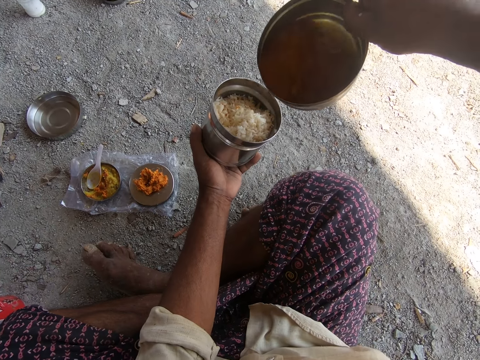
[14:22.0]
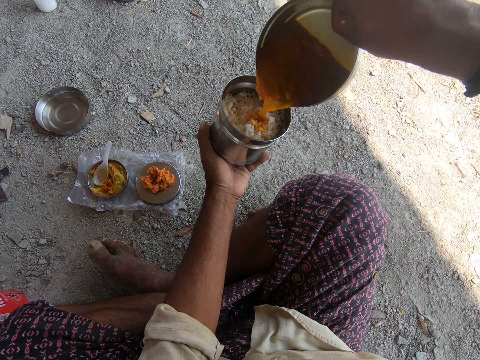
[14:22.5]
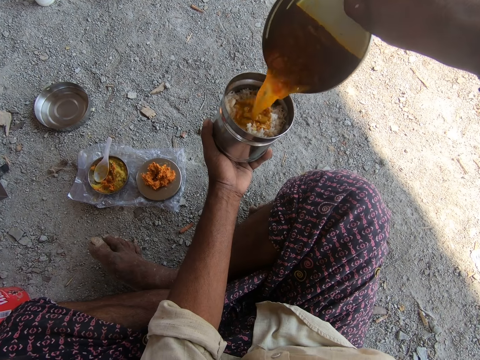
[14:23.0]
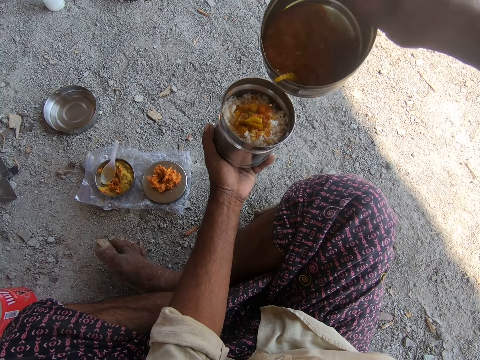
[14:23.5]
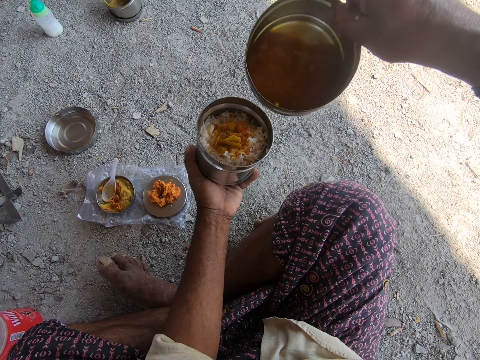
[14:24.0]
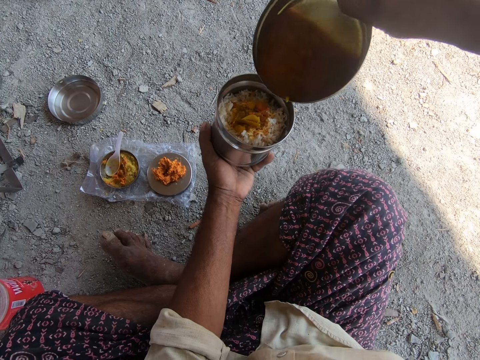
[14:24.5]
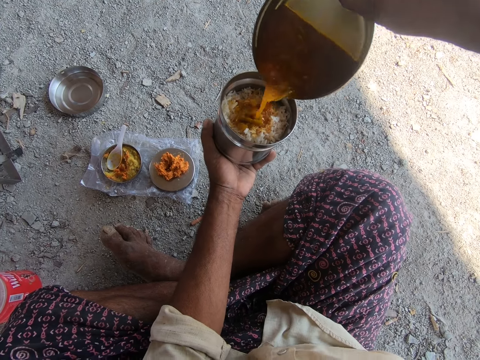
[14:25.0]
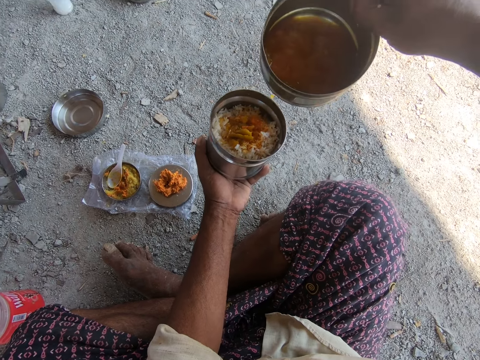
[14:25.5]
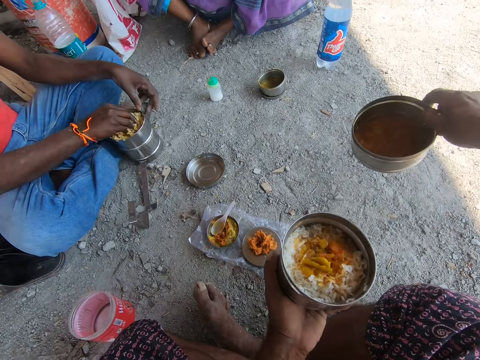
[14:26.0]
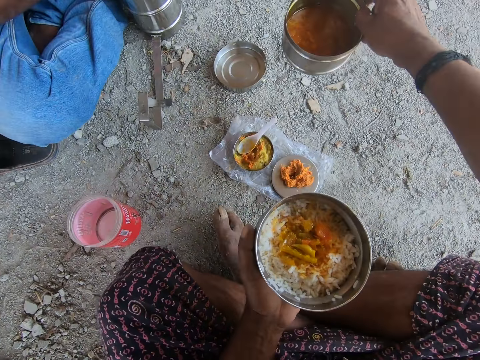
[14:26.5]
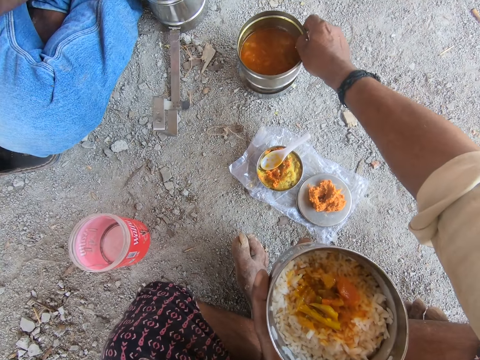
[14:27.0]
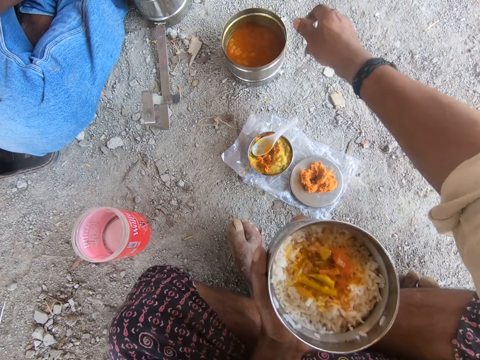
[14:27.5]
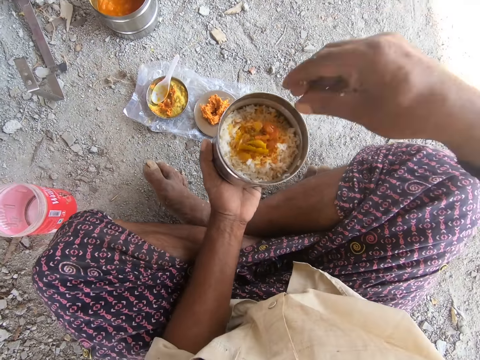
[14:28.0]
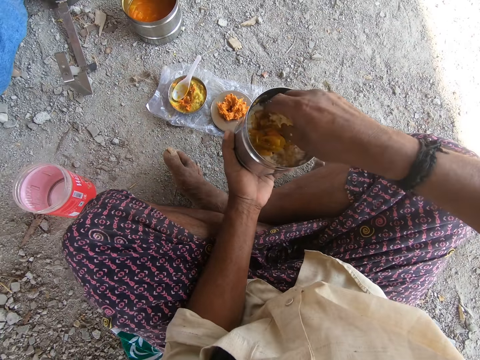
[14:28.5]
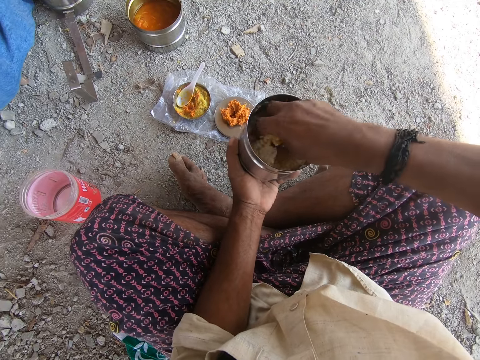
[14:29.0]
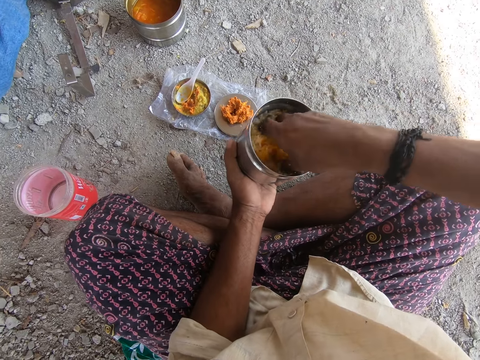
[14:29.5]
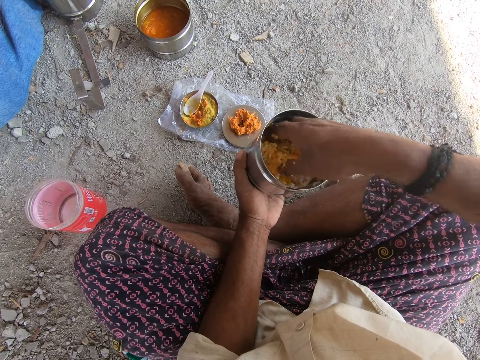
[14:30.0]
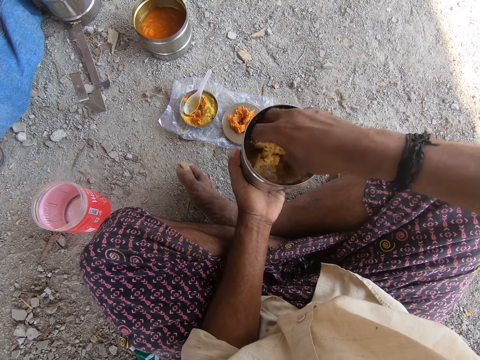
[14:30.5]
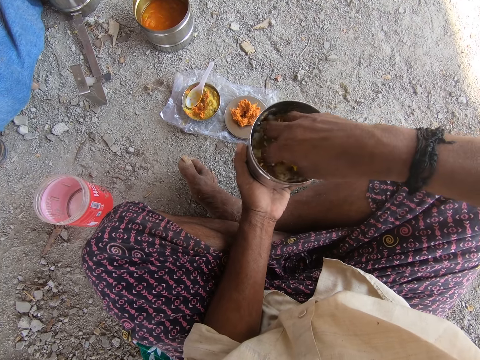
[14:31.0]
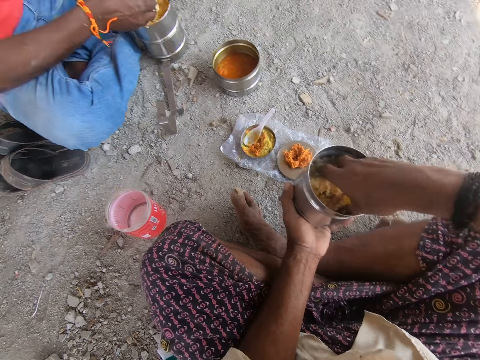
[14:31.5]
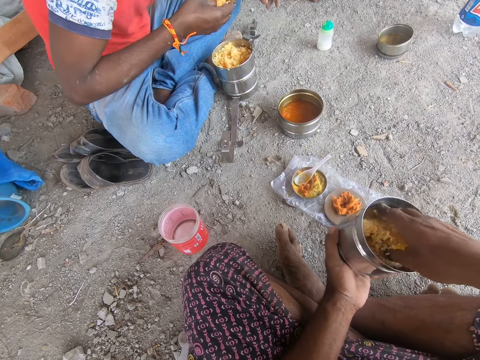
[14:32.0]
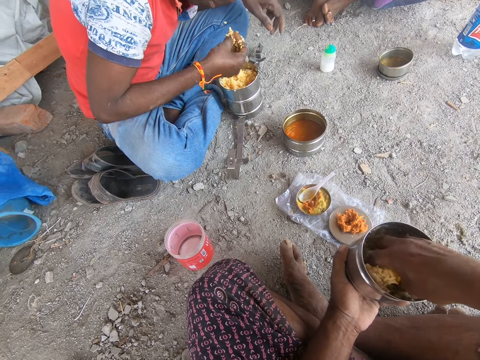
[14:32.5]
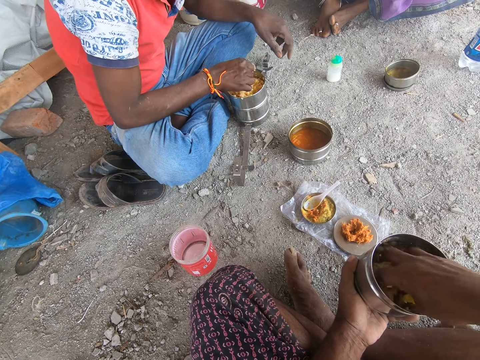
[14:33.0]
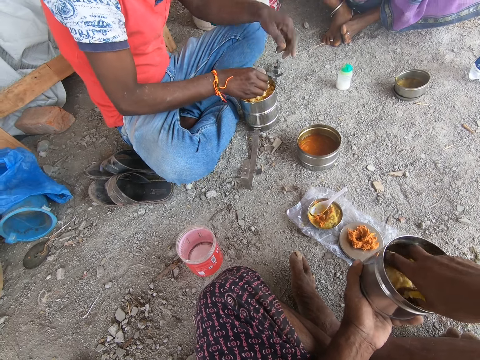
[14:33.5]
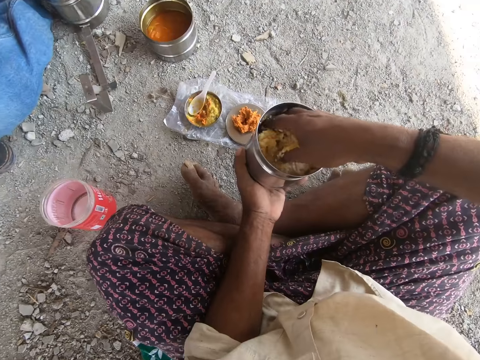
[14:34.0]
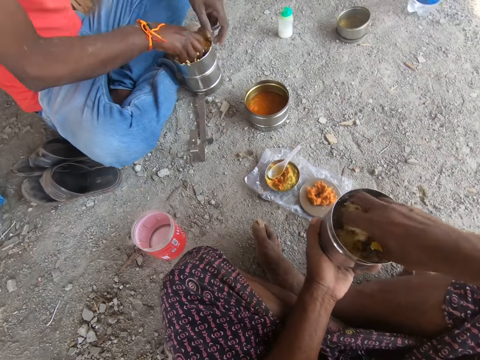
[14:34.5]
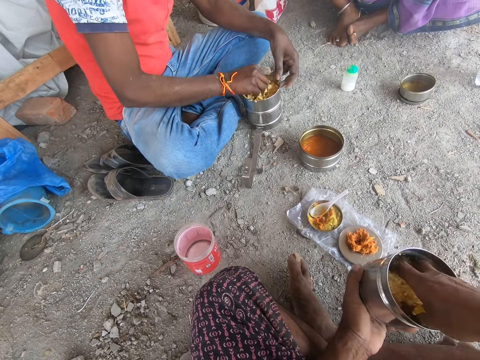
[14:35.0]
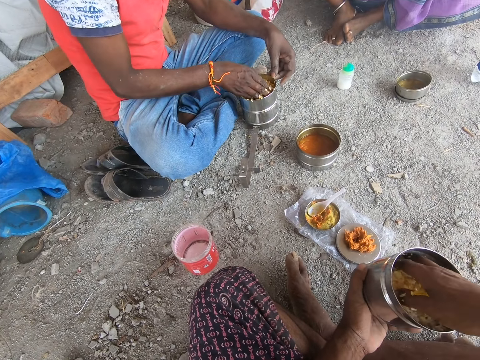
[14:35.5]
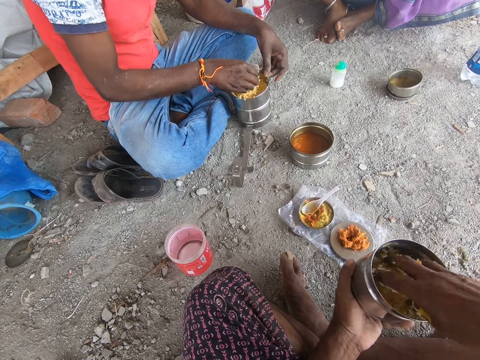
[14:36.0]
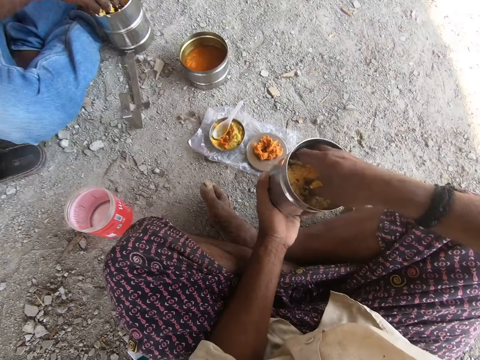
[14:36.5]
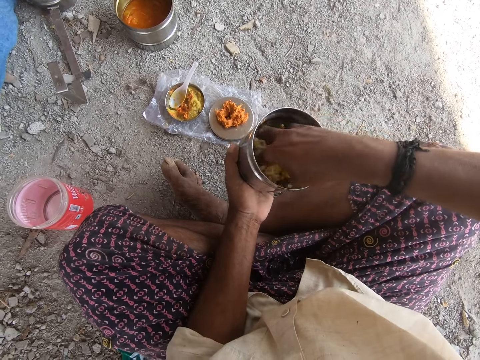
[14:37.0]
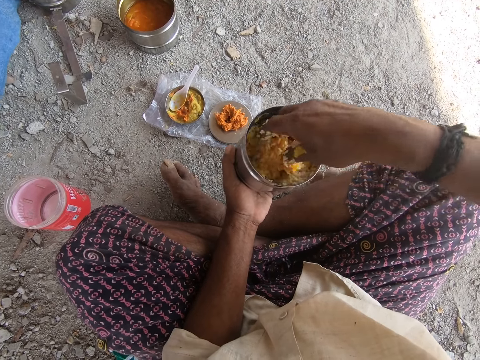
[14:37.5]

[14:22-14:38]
The camera wearer pours soup on his food. He puts down a tin of soup. He mixes the rice and the soup with the hand. A person takes food from a can and puts the food to his mouth. The camera wearer mixes the rice and the soup with the hand. The person mixes his food with his hands.

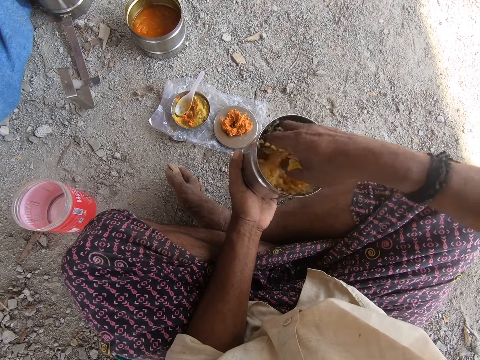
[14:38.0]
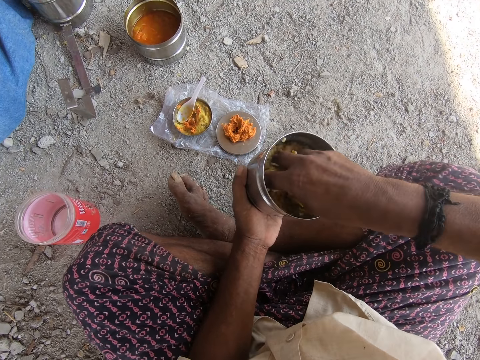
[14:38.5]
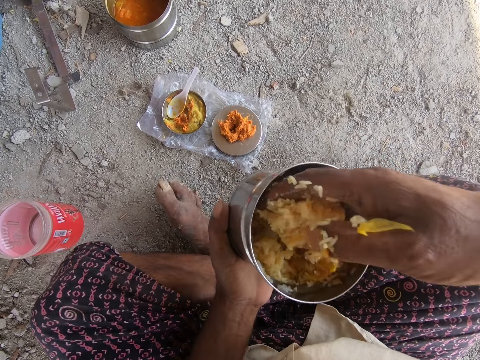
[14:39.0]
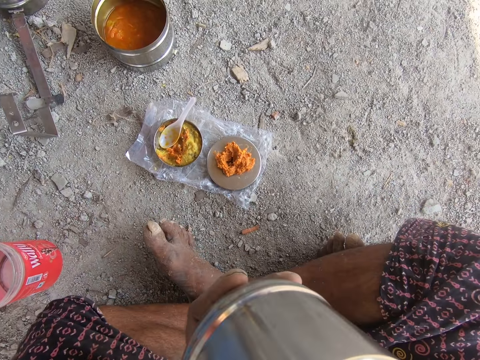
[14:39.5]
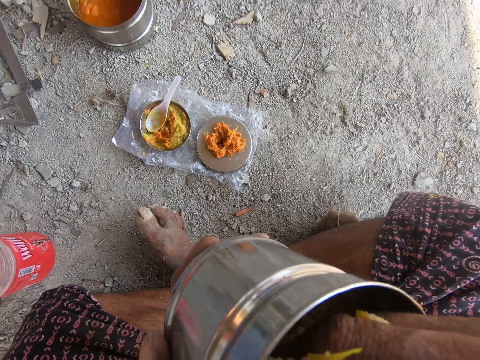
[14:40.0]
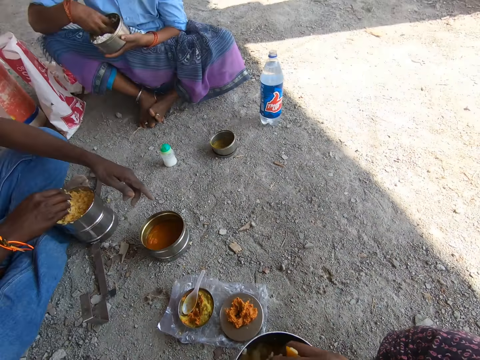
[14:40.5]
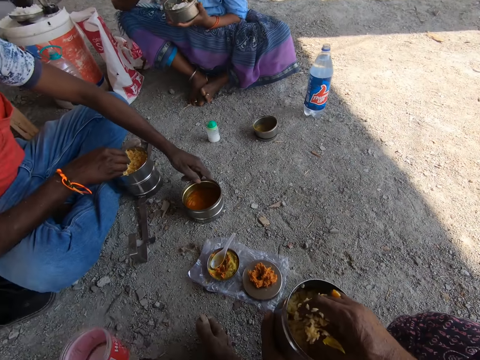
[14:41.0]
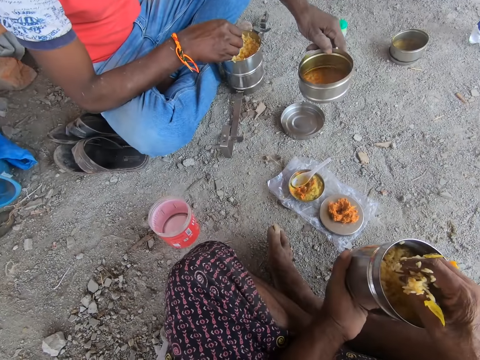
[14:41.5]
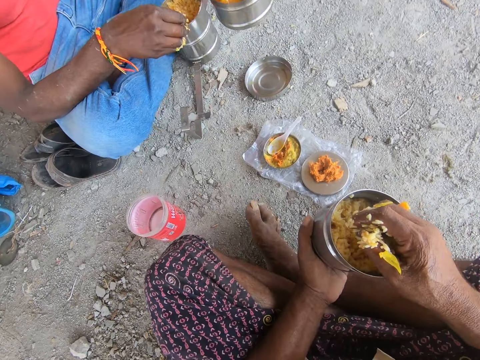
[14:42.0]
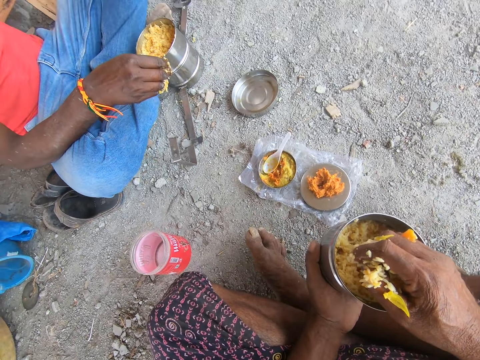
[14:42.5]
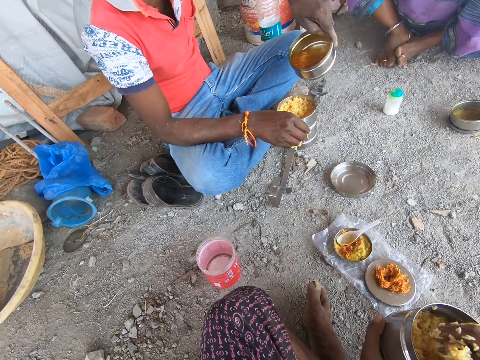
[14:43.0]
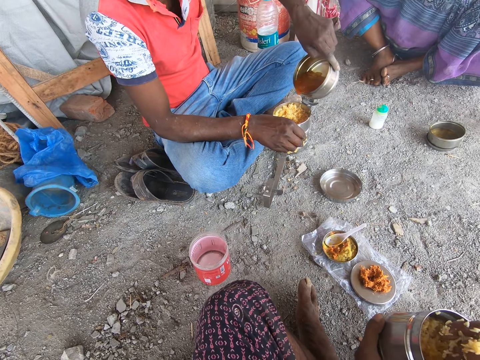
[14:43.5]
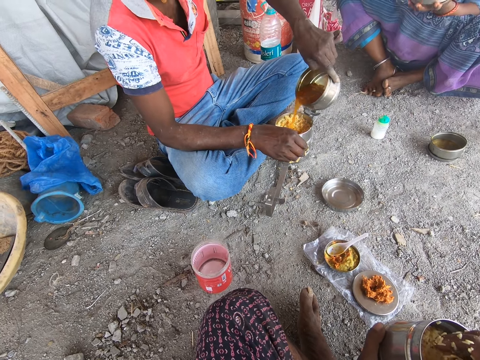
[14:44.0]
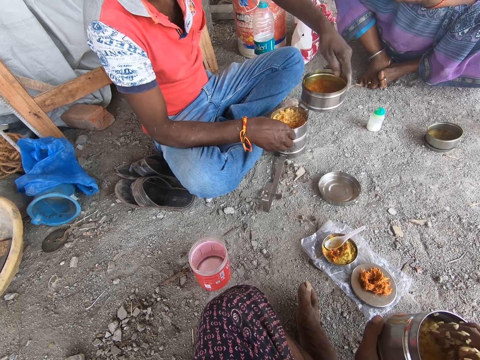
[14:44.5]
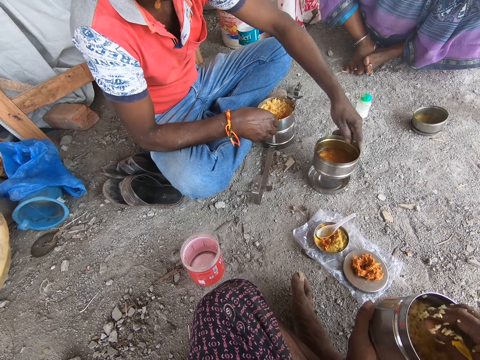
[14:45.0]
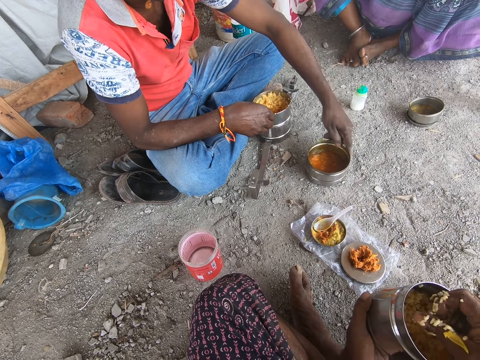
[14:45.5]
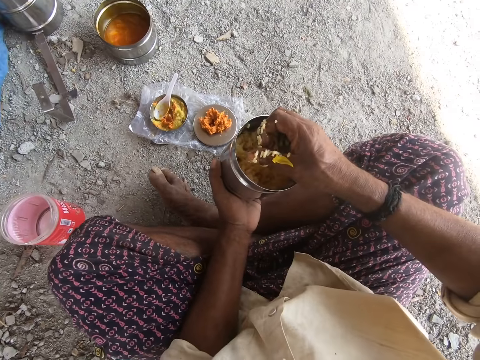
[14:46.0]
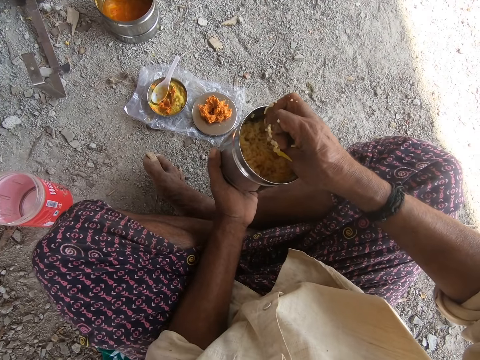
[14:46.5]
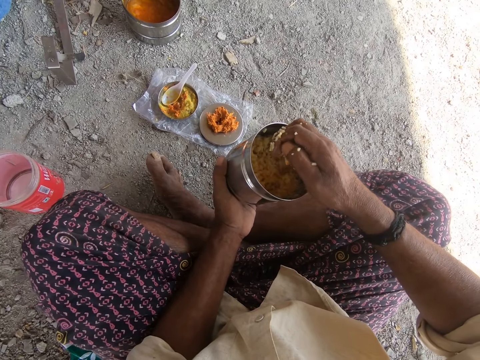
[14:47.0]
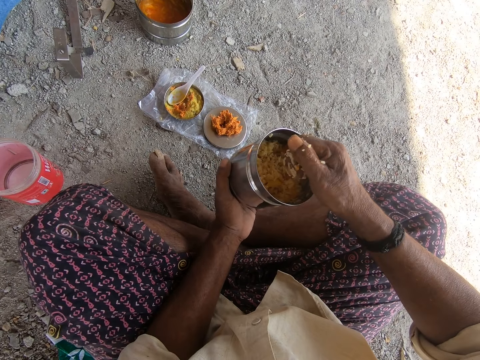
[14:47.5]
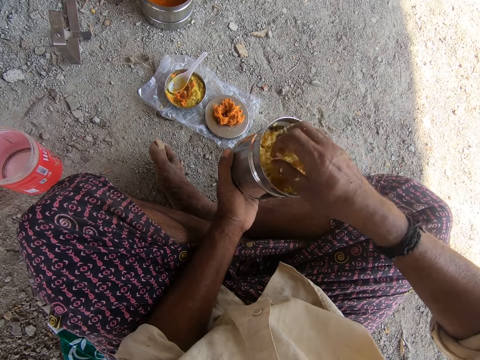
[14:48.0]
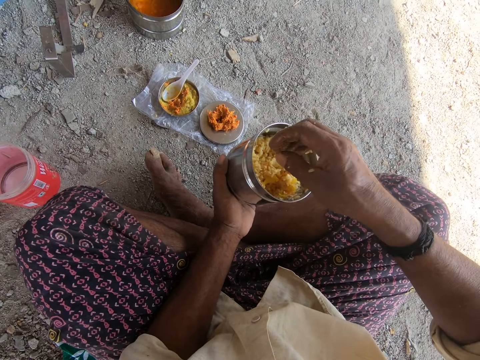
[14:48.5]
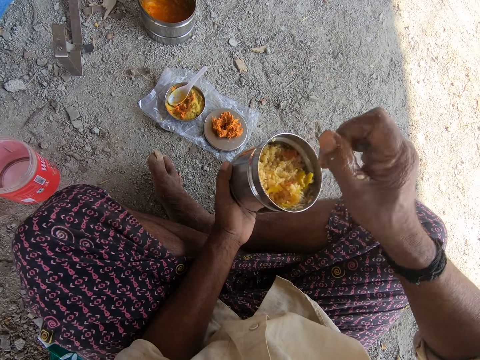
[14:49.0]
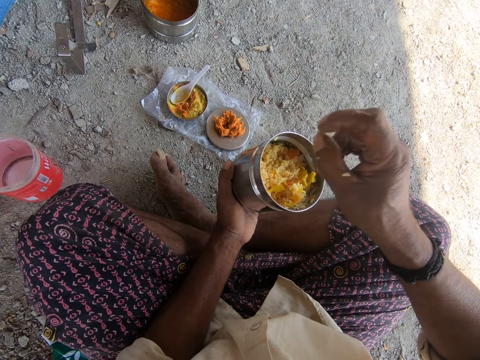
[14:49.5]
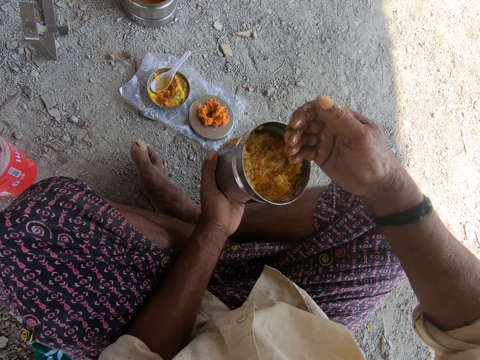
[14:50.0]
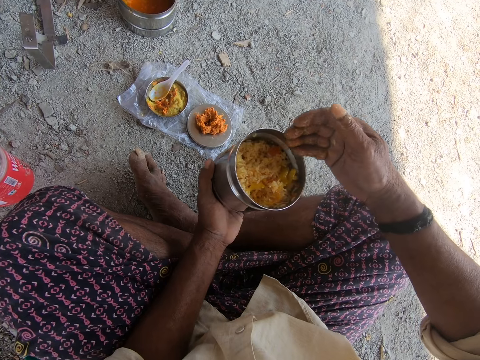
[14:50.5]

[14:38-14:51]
The camera wearer scoops food from a can and puts the food to his mouth. He looks at a person and another person. The first person lifts a can of soup, pours soup to his food and puts down the can of soup. The camera wearer shakes off food particles from his hands.
